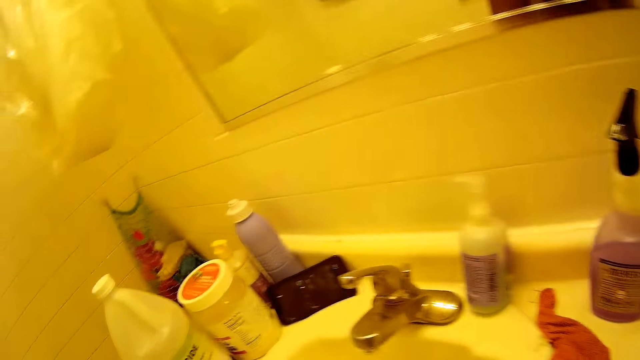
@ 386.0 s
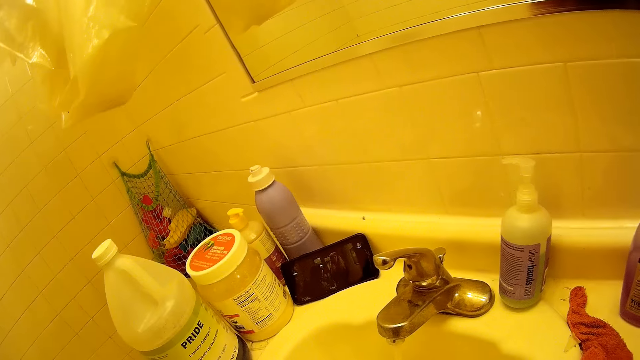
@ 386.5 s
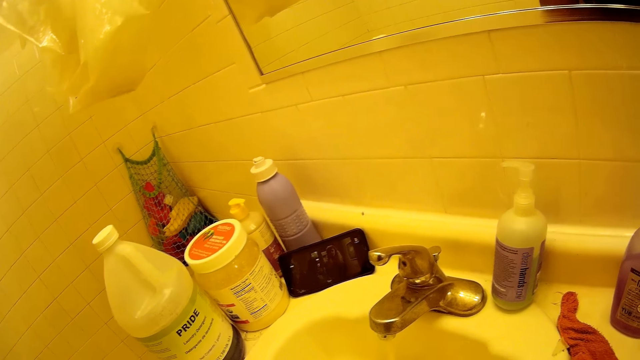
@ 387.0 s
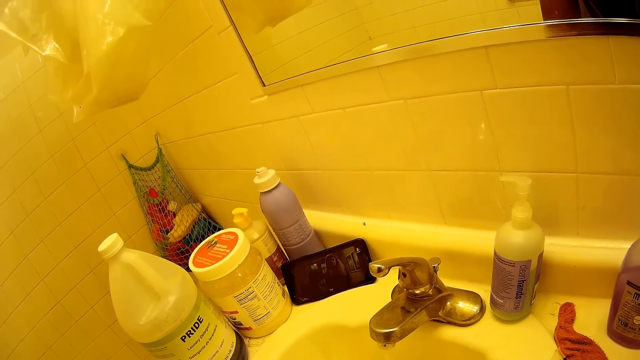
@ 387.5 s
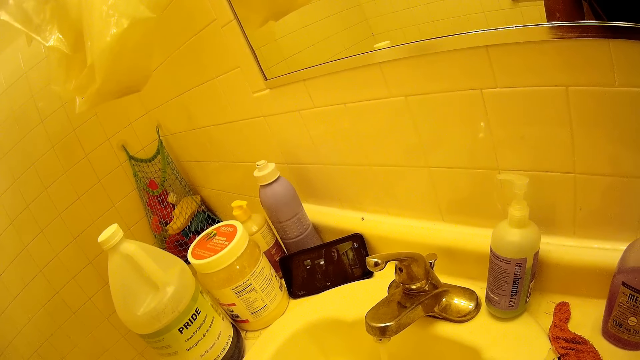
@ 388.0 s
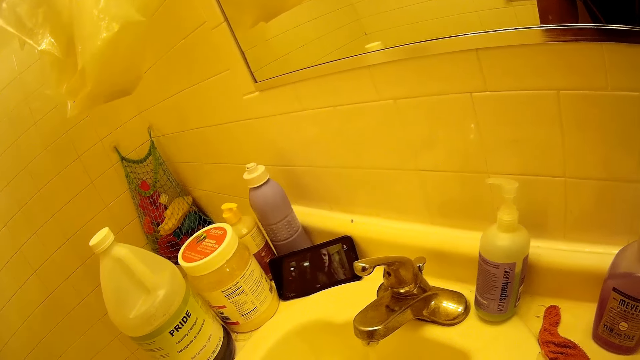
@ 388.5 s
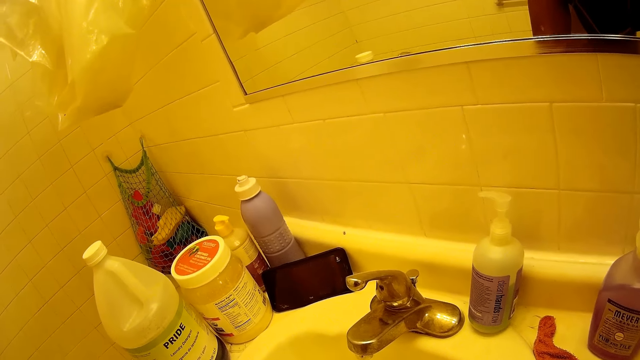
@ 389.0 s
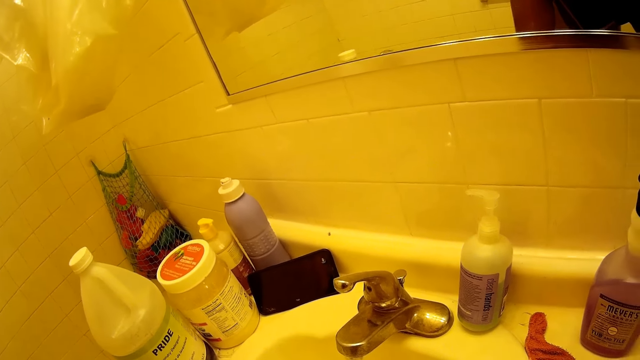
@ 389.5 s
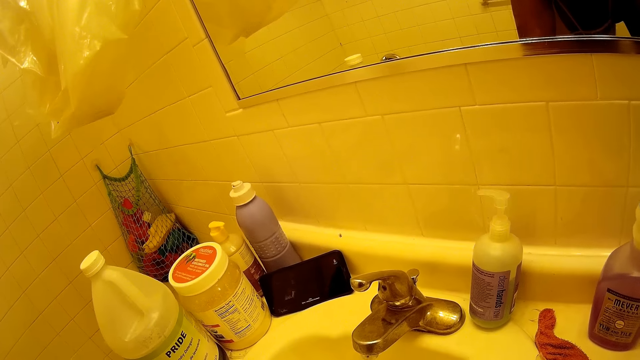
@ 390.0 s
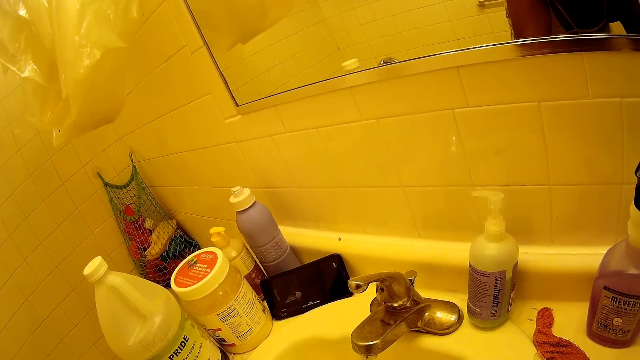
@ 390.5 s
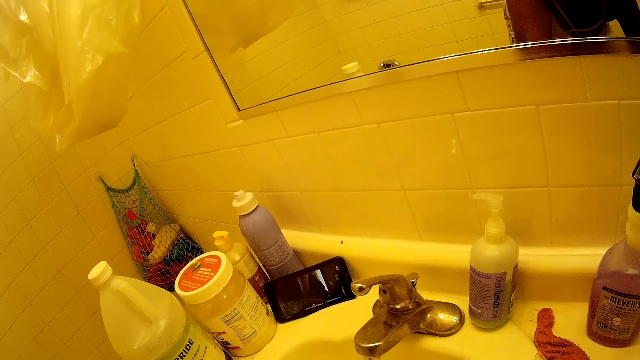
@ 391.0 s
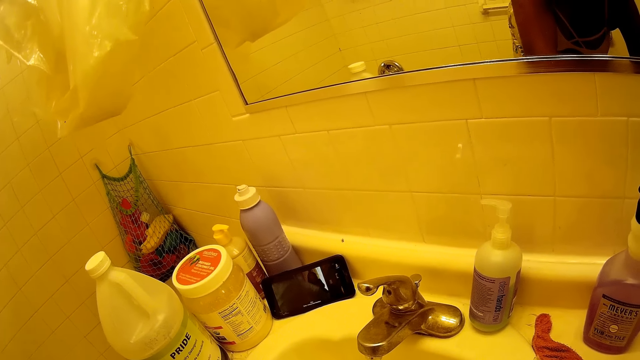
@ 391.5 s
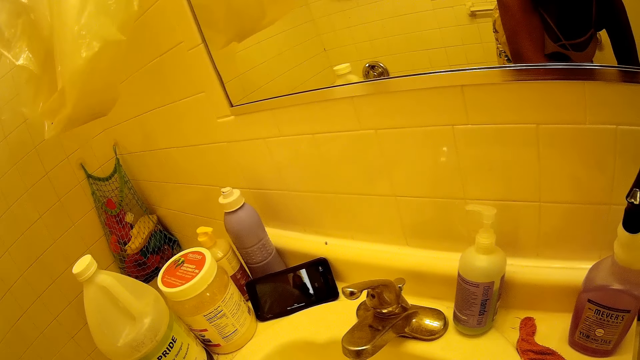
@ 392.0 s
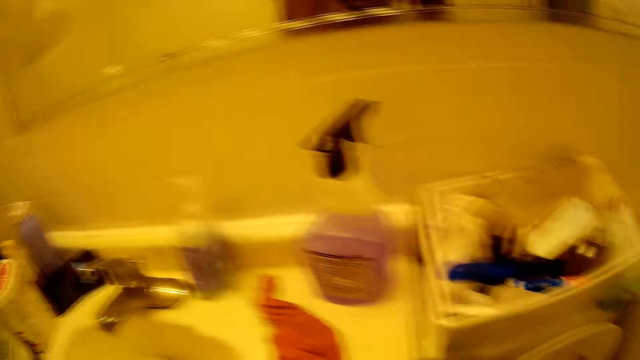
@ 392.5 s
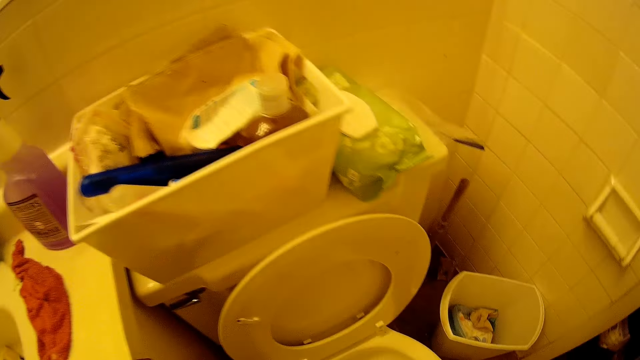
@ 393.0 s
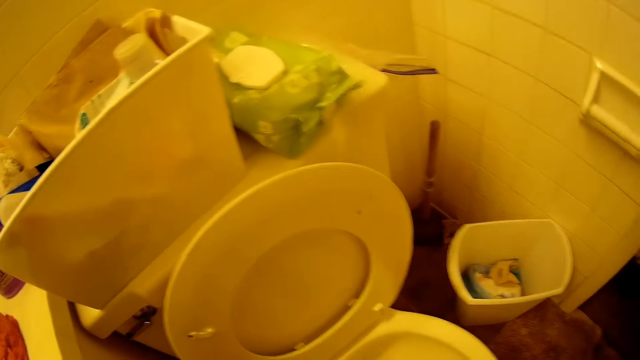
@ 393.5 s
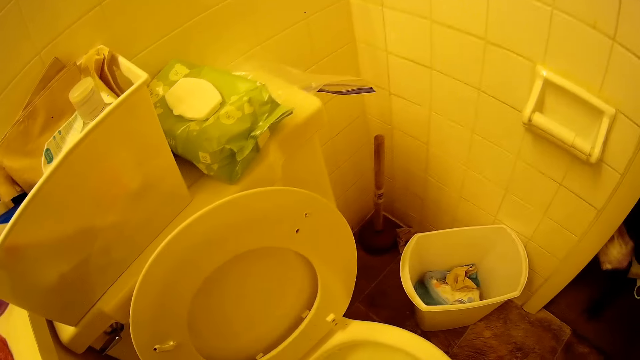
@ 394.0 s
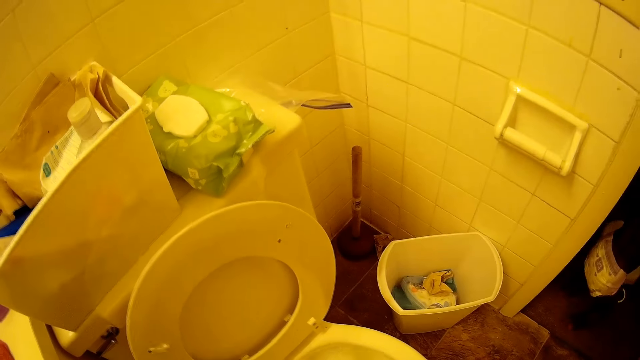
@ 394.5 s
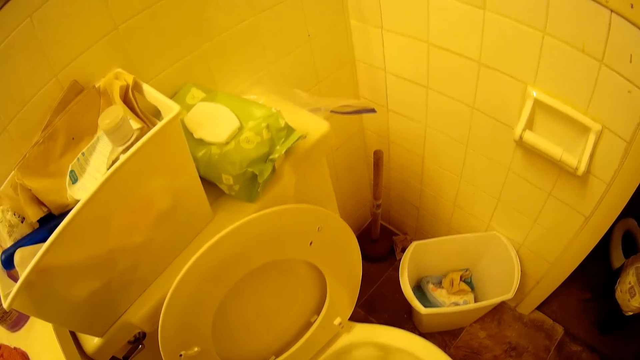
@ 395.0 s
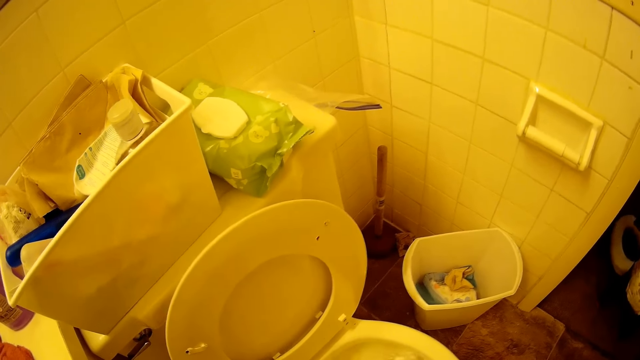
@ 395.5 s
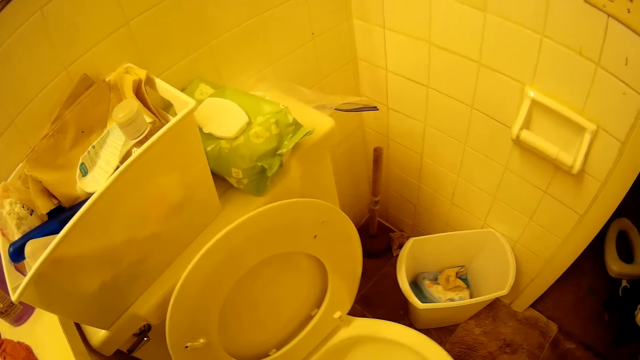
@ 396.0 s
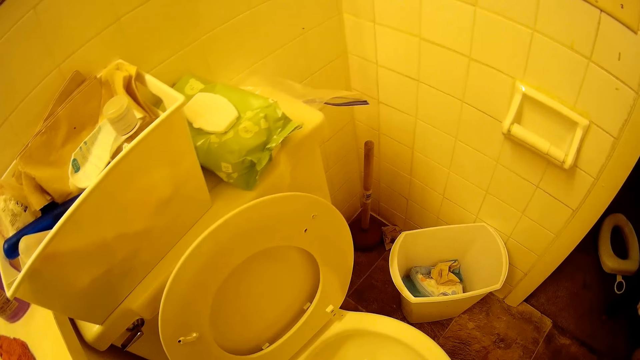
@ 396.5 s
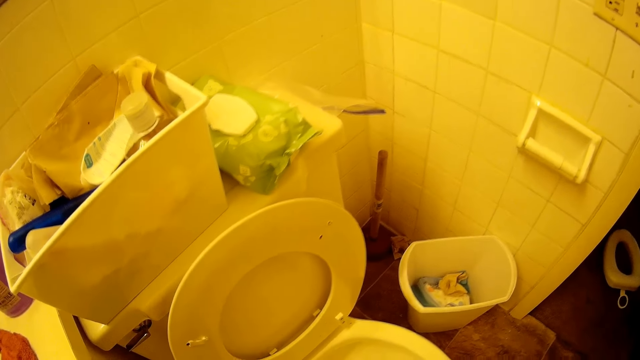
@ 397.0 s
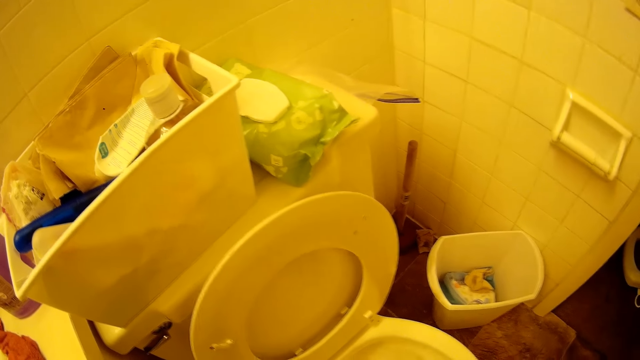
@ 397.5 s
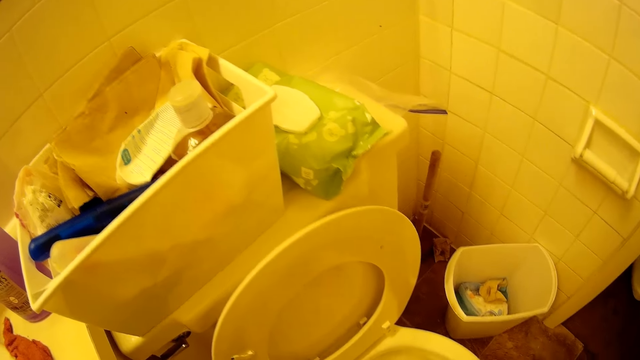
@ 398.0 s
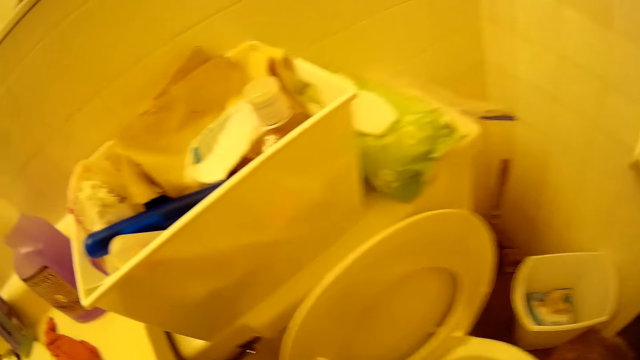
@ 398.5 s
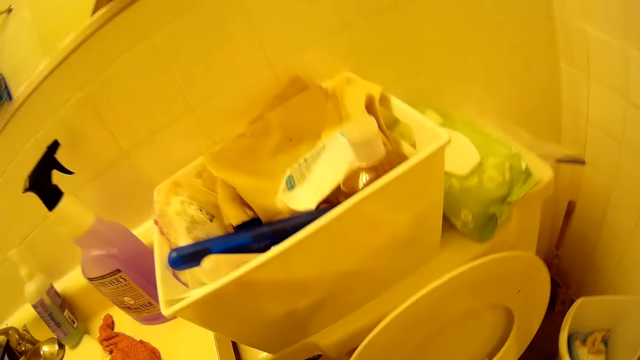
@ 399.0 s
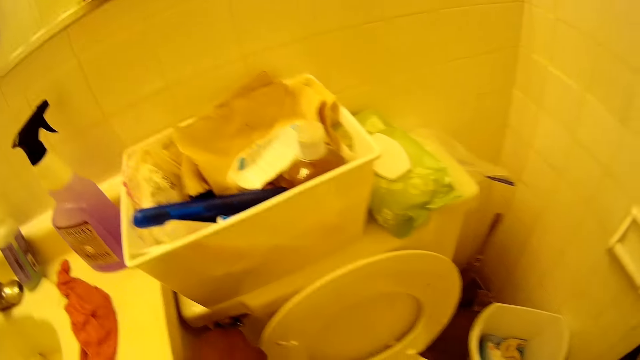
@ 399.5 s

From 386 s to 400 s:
The camera wearer looks at the phone on the sink. They watch the movie on the phone. They look at the rectangular box on the flush tank. They look at the door.

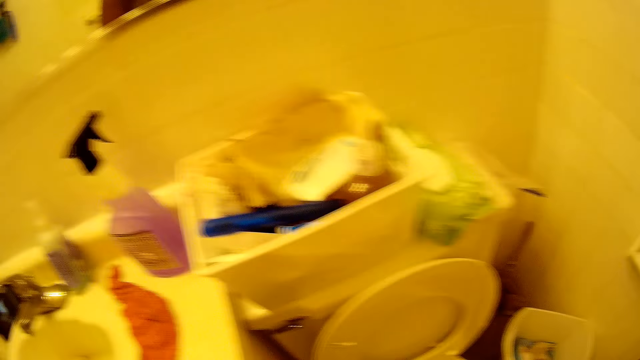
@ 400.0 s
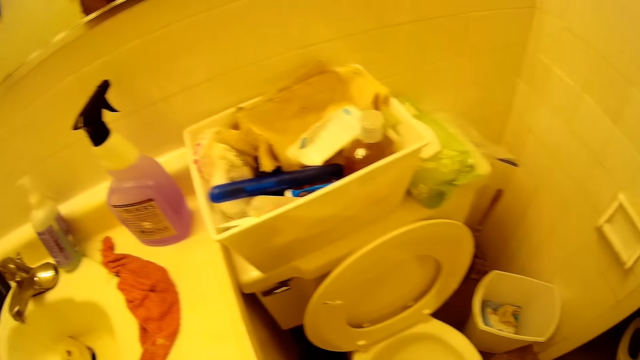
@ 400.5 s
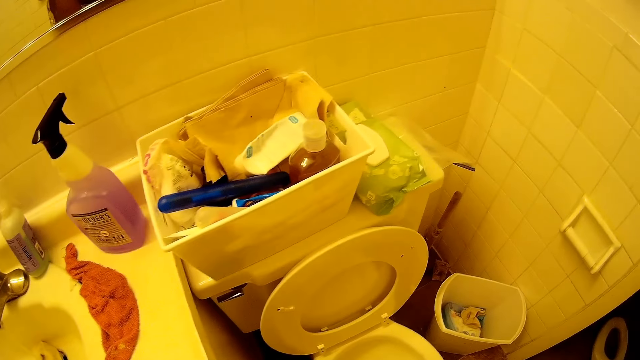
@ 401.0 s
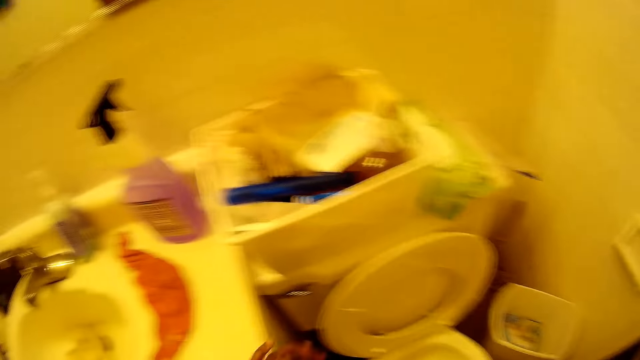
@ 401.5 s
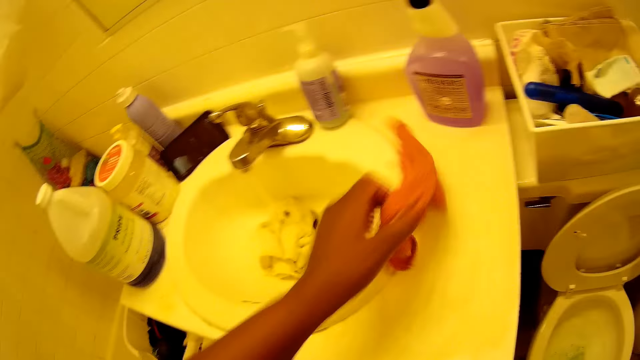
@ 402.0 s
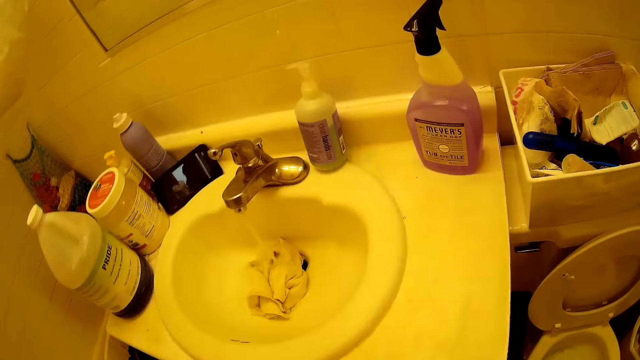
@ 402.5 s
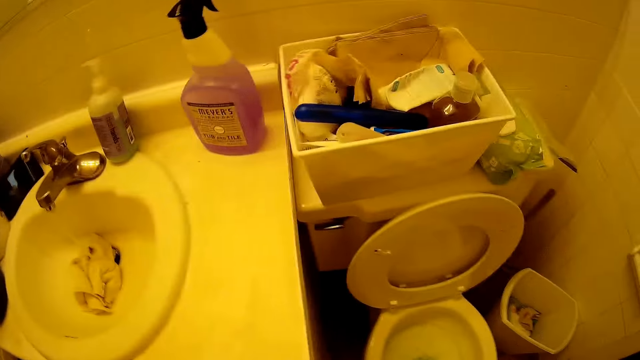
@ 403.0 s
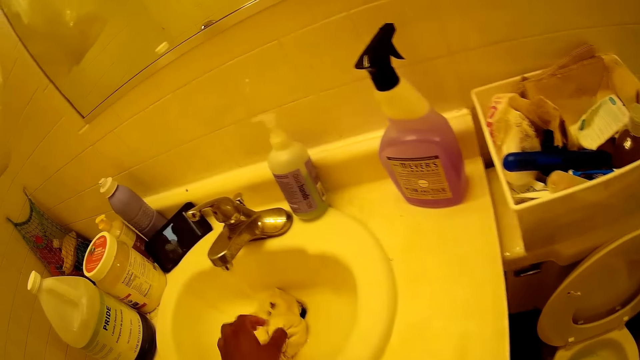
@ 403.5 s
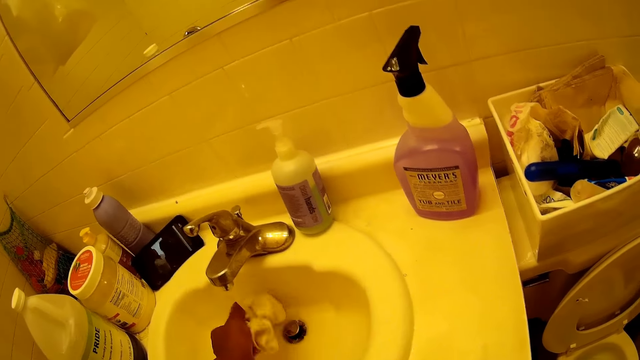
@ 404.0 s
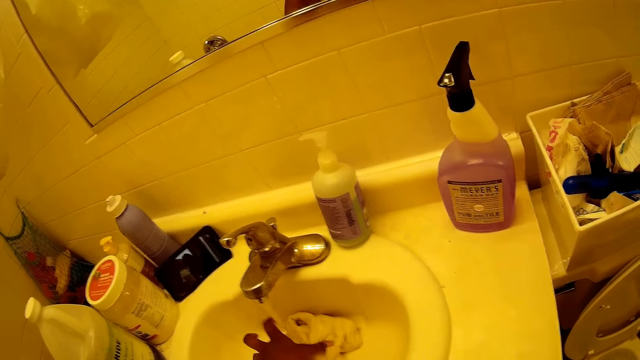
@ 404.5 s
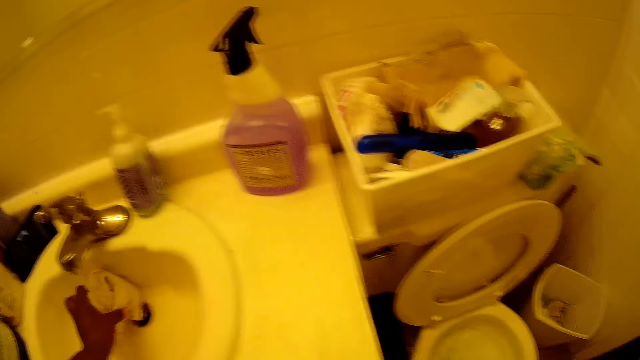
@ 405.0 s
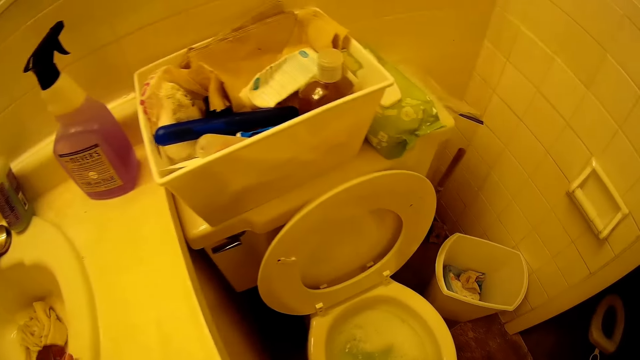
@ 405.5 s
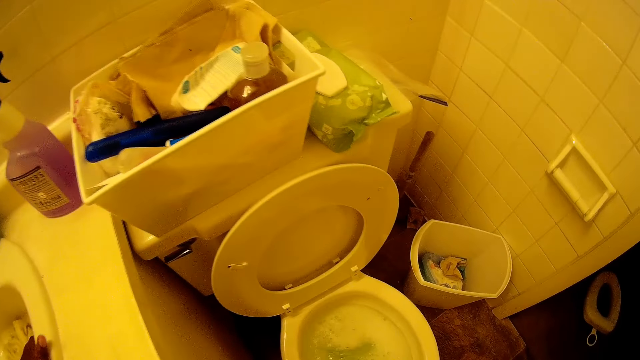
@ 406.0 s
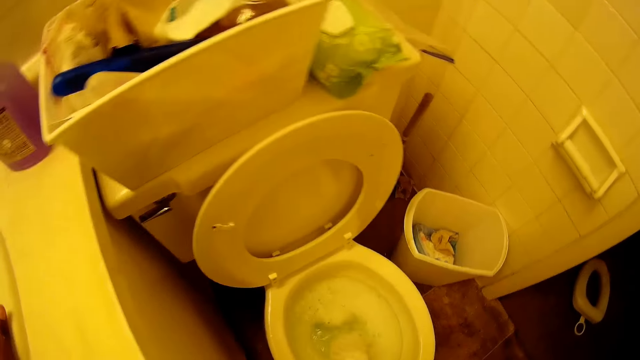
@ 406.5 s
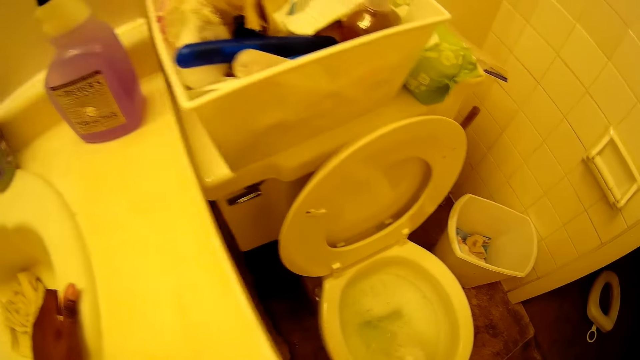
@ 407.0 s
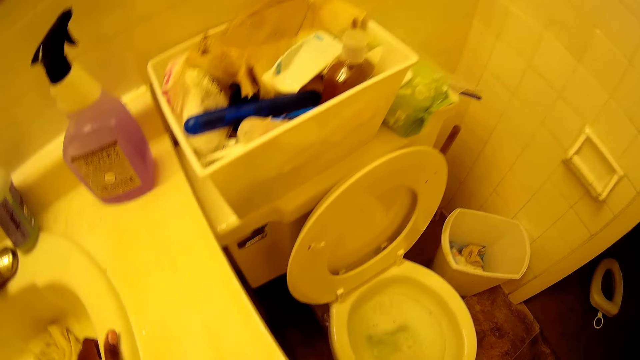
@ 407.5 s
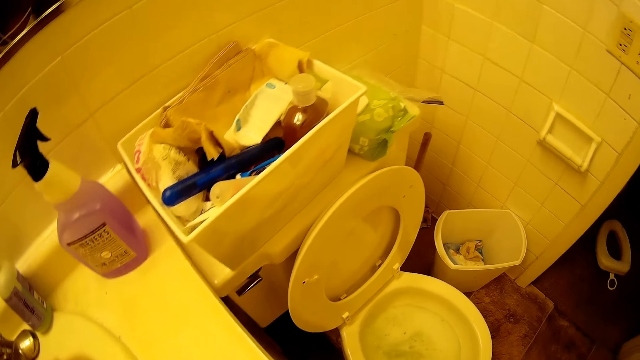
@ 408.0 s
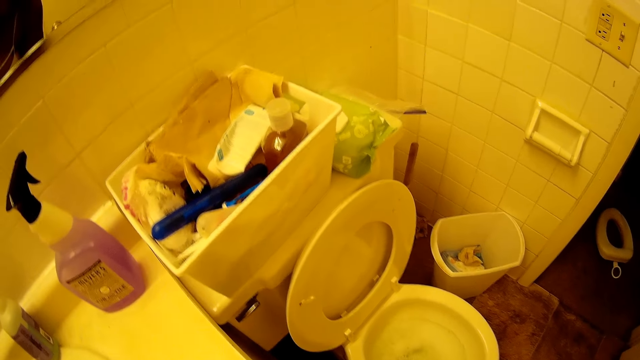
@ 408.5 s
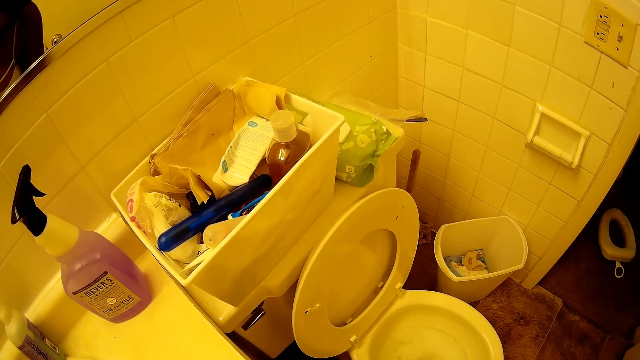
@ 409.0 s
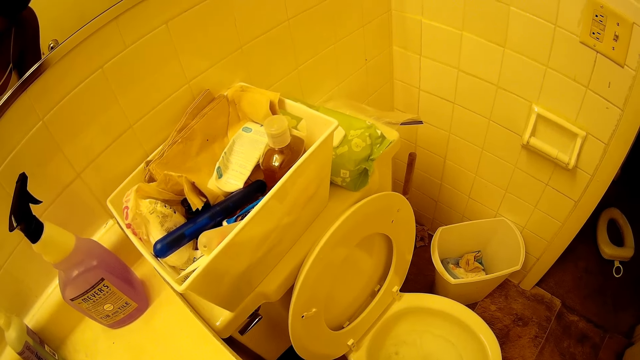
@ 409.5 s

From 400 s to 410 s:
The camera wearer grabs a cloth or hand towel from the basin with her left hand. She rinses the white cloth in her left hand under the basin tap. She squeezes water from the white hand towel. She looks at the toilet bowl. She looks at the rectangular box on the flush tank.
